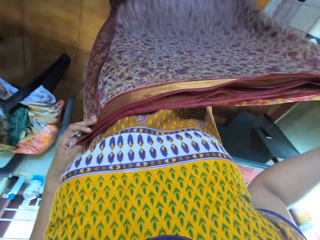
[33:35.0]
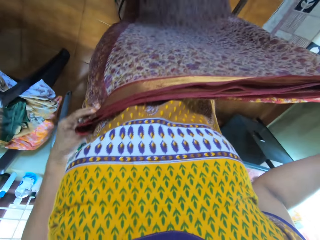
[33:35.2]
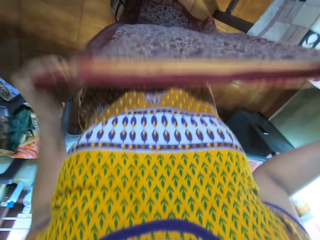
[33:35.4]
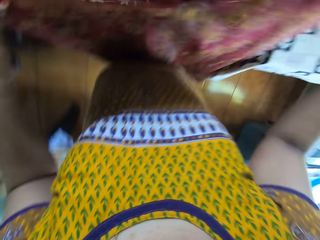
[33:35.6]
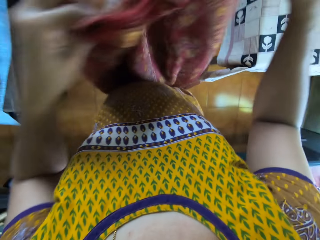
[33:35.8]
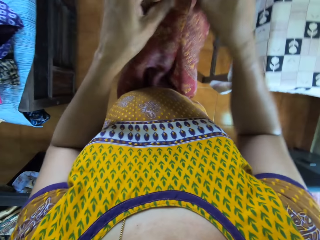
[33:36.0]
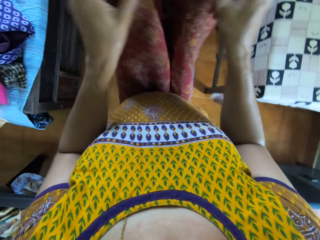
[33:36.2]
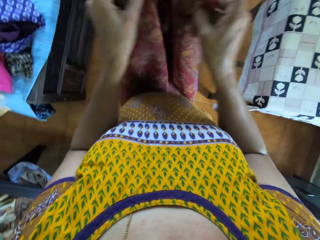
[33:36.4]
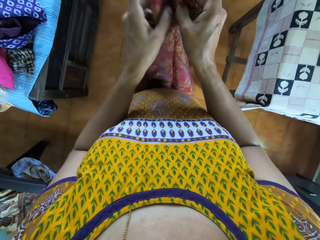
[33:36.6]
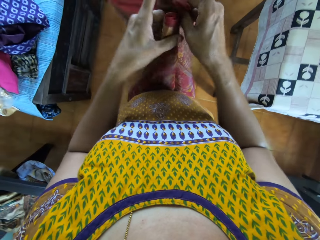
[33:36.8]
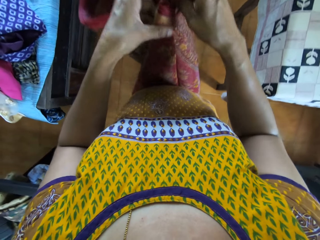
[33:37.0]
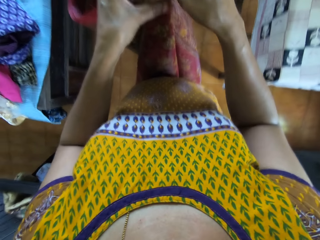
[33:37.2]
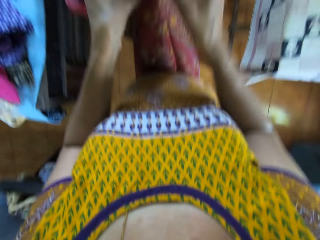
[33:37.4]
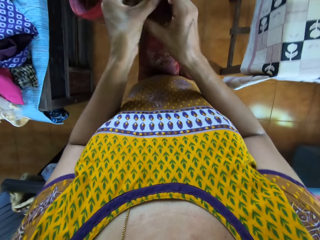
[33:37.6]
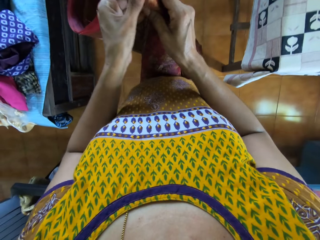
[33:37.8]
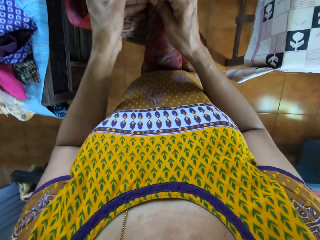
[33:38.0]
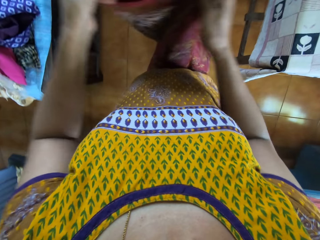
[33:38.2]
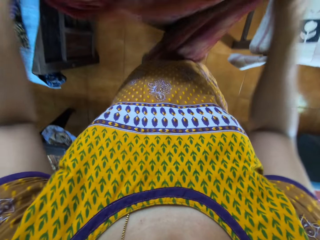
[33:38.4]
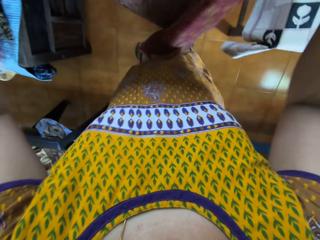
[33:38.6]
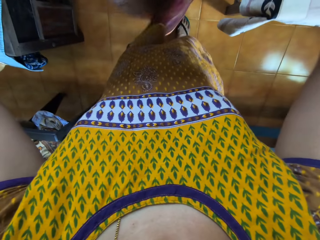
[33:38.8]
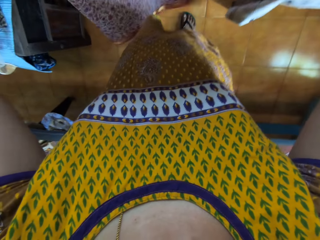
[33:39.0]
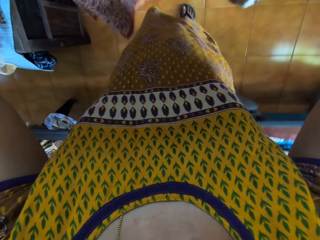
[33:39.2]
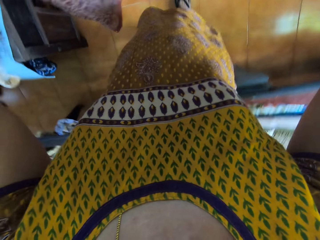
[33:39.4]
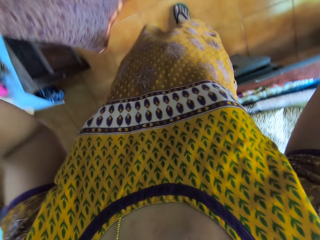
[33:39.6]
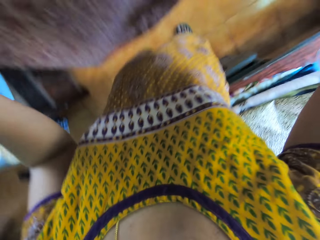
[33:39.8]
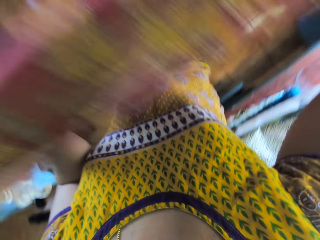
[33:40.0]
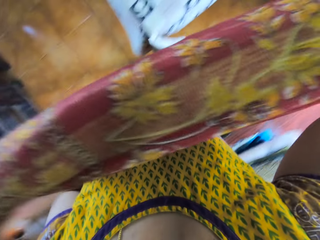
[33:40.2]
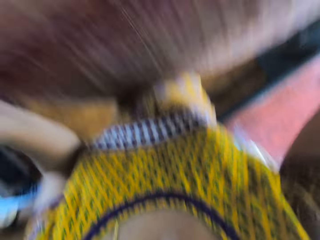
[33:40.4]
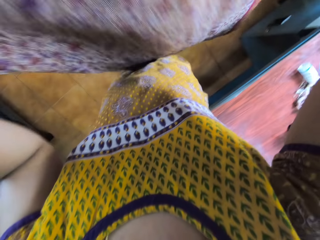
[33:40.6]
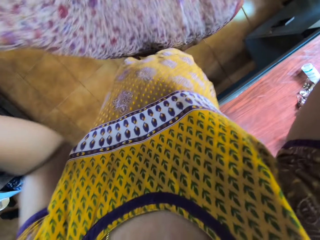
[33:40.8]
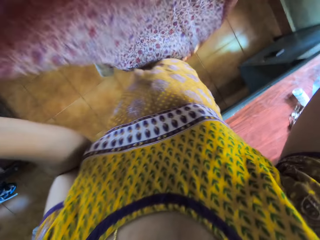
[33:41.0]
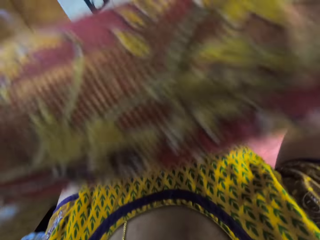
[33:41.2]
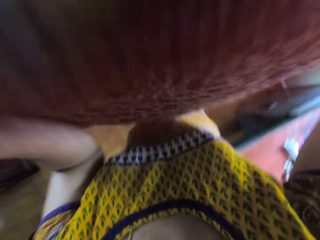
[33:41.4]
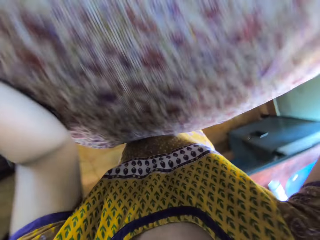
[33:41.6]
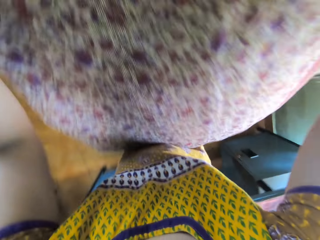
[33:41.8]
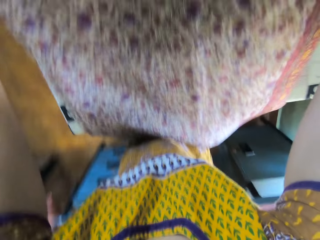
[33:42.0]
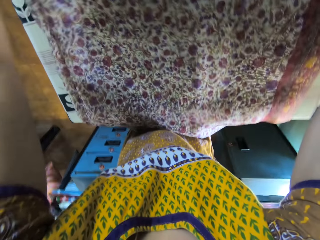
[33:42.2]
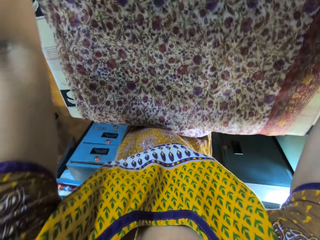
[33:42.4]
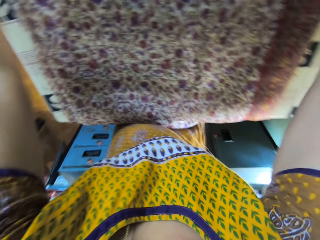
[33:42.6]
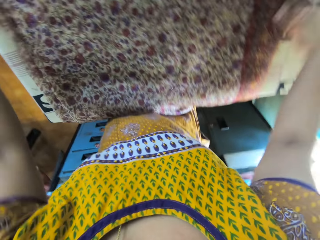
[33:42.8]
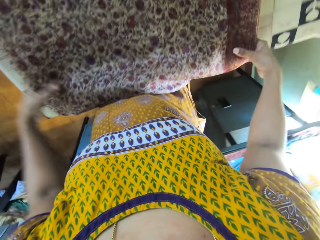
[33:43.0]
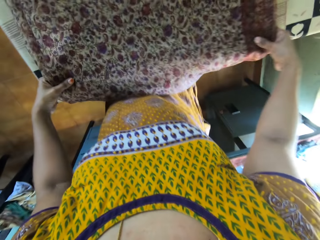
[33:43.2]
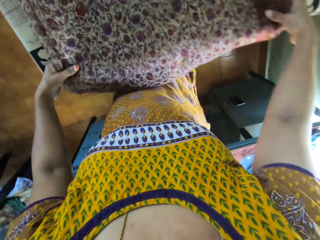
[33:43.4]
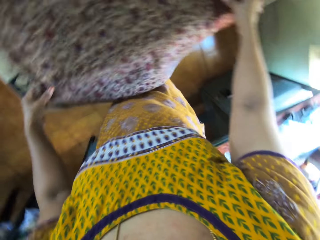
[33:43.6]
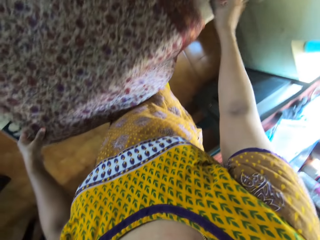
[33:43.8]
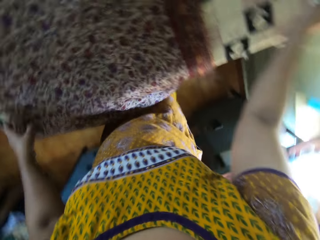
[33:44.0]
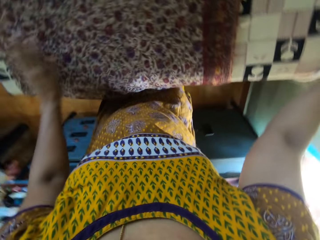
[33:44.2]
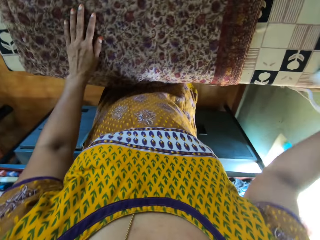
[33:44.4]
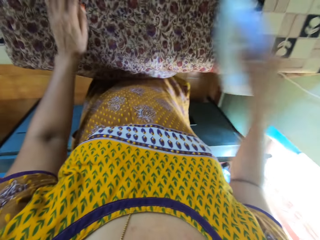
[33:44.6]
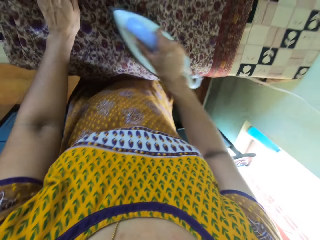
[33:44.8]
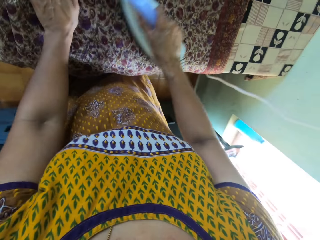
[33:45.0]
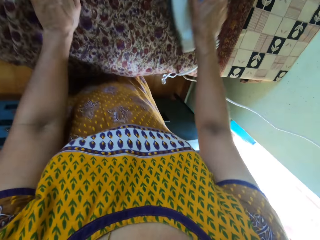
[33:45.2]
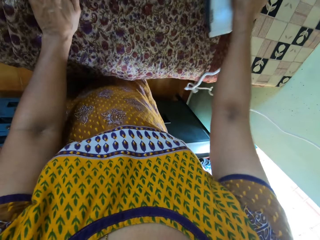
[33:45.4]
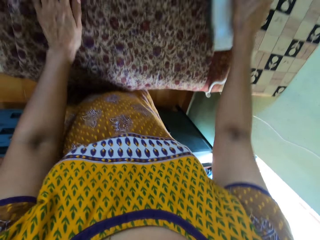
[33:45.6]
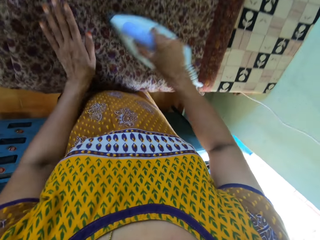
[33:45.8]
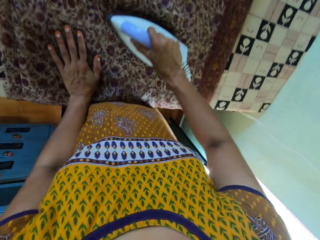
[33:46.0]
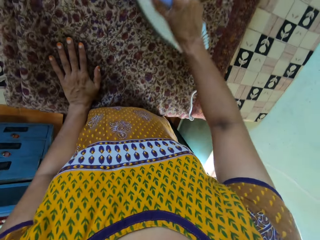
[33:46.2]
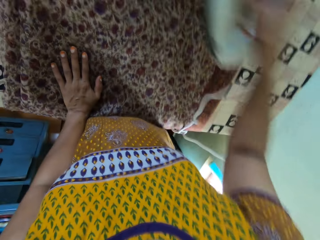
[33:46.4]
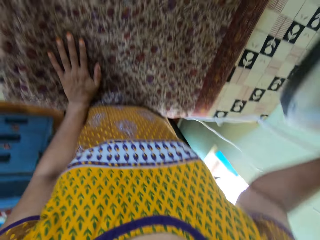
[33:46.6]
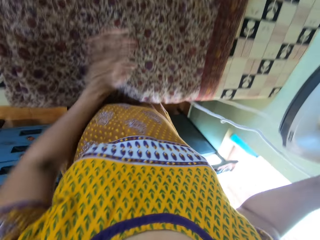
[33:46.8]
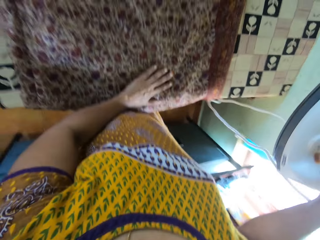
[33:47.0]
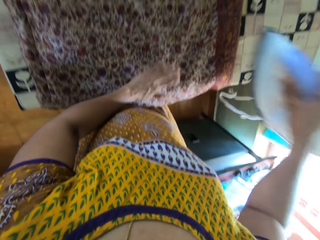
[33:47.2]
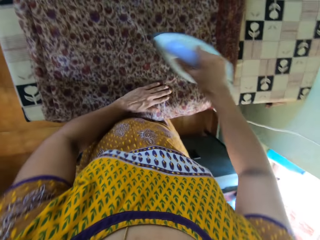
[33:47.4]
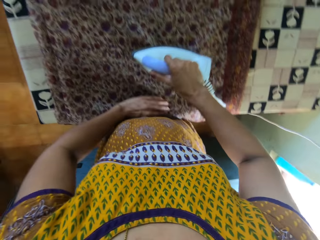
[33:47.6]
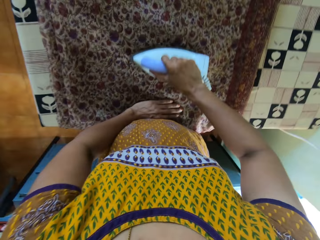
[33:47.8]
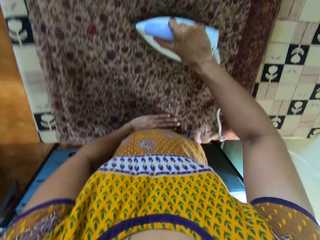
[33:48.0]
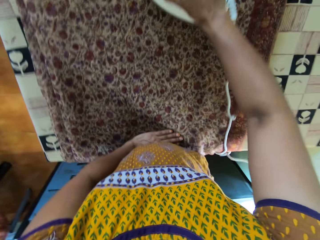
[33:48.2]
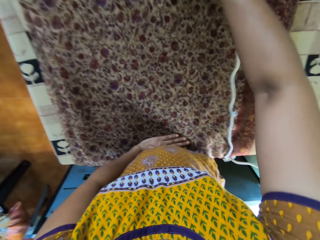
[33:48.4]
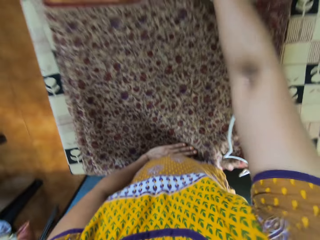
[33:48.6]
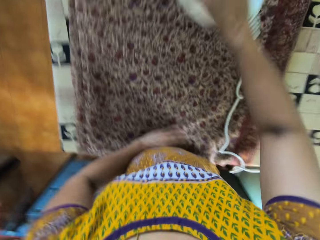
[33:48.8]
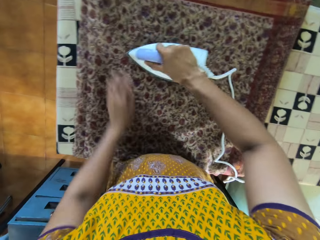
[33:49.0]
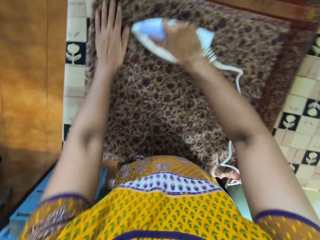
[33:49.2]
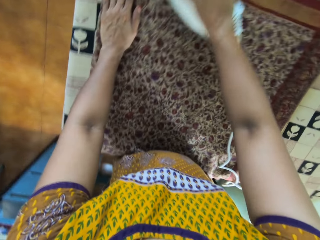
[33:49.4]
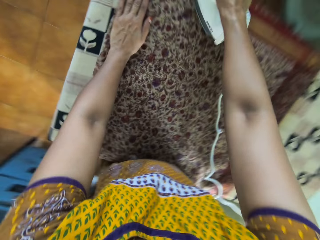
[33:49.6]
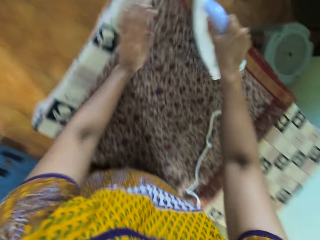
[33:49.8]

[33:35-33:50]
The camera wearer places the piece of cloth in her hands on the table. She spreads the cloth. She irons the piece of cloth with the pressing iron in her right hand. She picks up the iron box.

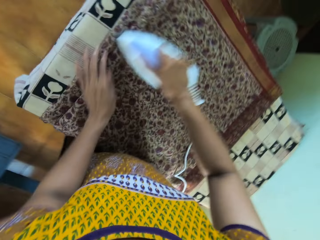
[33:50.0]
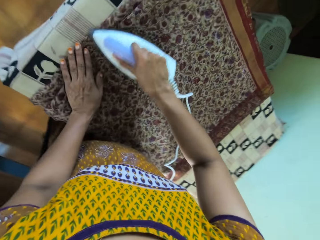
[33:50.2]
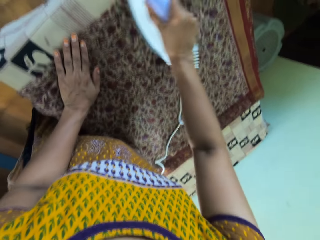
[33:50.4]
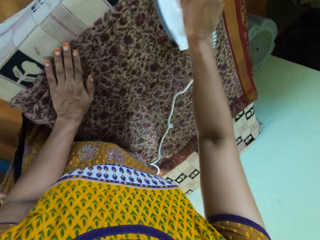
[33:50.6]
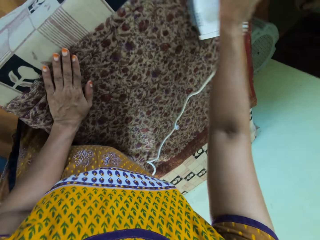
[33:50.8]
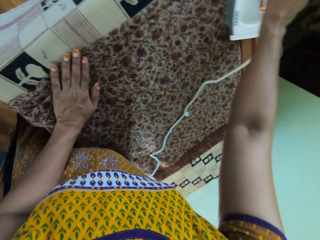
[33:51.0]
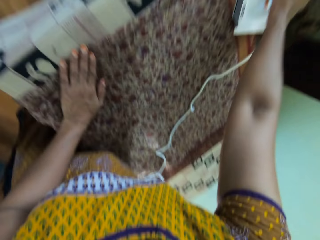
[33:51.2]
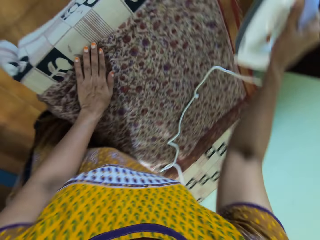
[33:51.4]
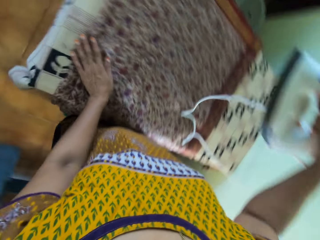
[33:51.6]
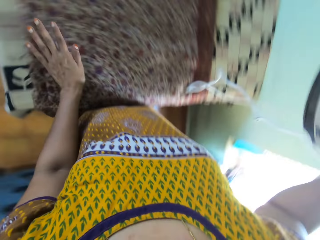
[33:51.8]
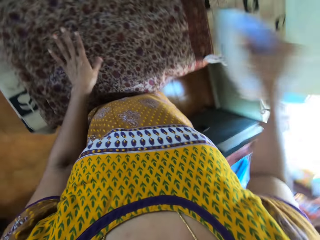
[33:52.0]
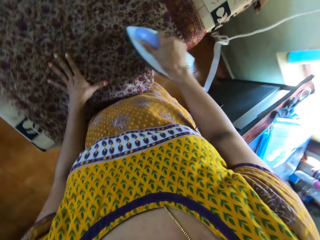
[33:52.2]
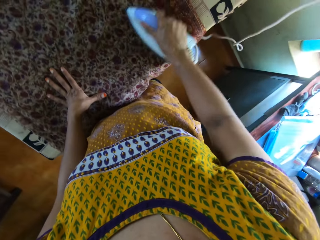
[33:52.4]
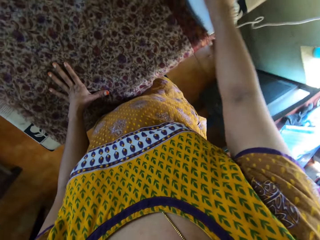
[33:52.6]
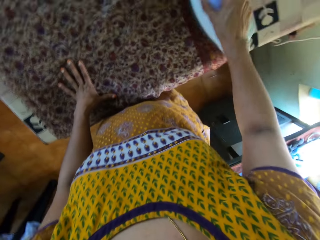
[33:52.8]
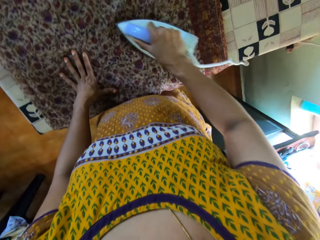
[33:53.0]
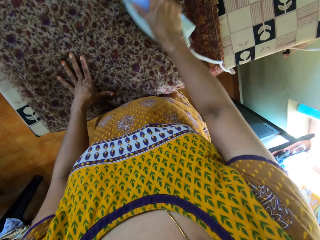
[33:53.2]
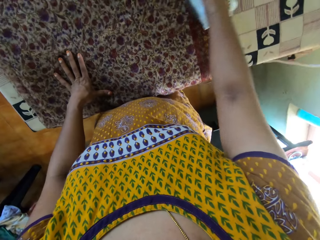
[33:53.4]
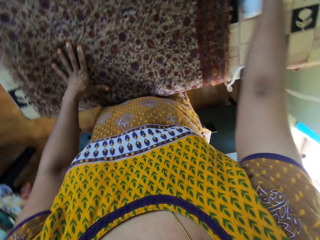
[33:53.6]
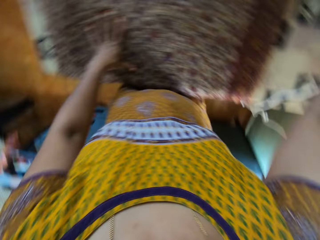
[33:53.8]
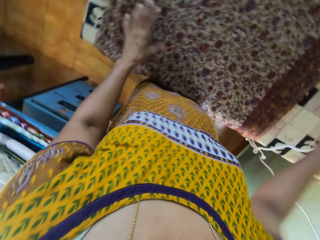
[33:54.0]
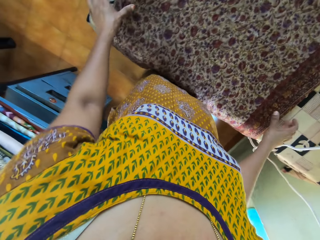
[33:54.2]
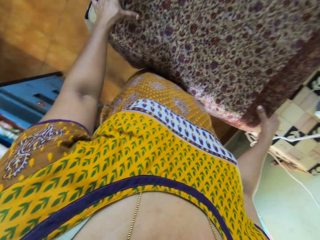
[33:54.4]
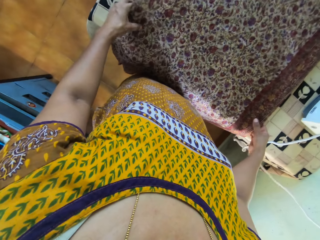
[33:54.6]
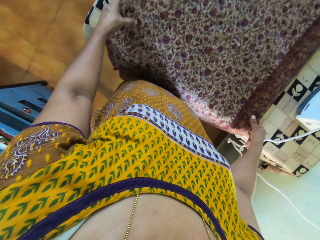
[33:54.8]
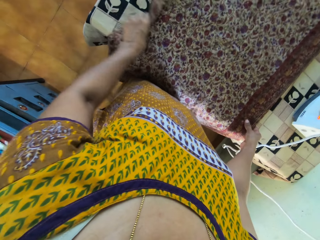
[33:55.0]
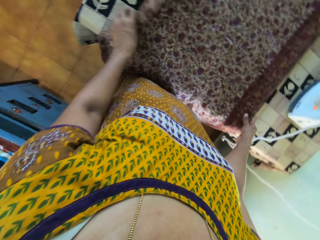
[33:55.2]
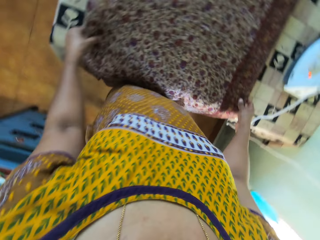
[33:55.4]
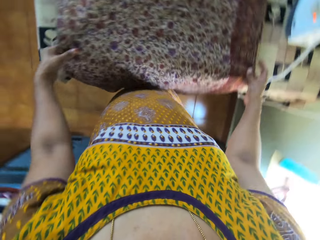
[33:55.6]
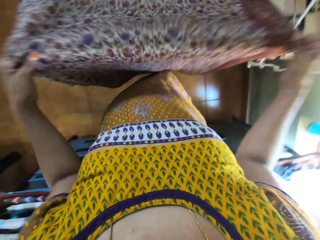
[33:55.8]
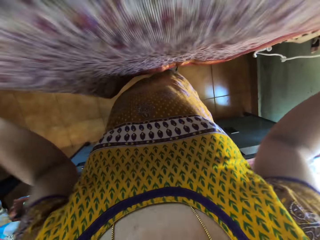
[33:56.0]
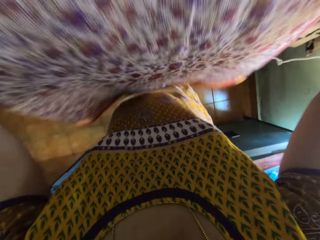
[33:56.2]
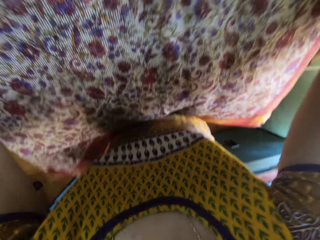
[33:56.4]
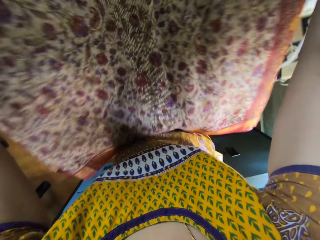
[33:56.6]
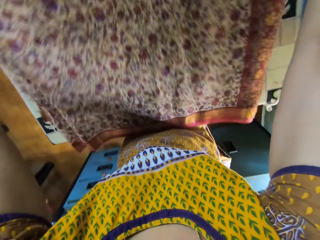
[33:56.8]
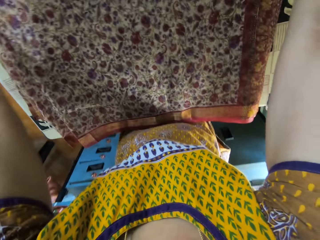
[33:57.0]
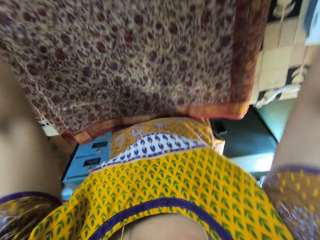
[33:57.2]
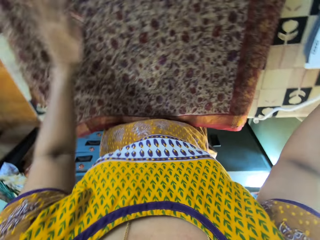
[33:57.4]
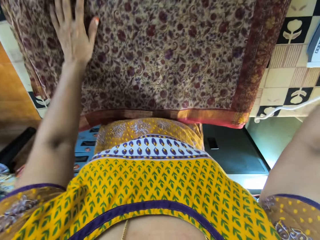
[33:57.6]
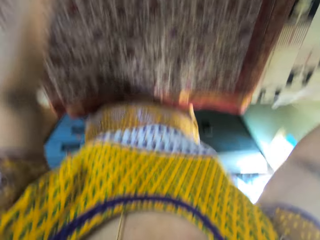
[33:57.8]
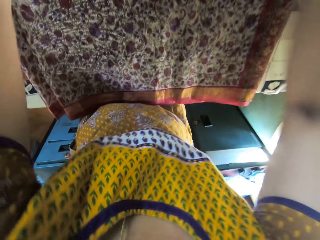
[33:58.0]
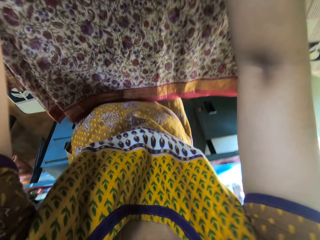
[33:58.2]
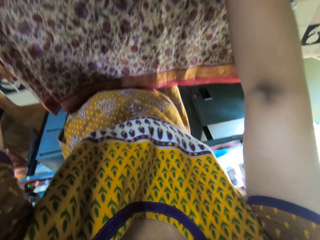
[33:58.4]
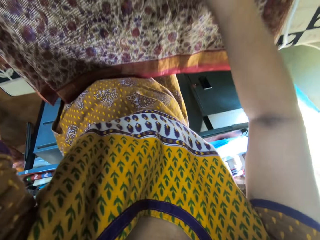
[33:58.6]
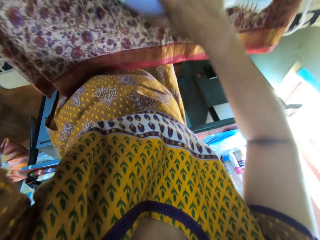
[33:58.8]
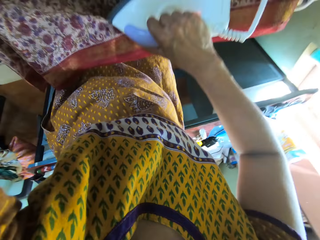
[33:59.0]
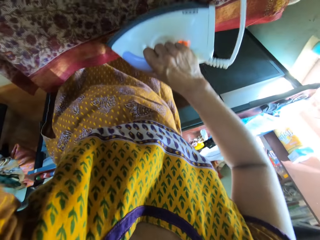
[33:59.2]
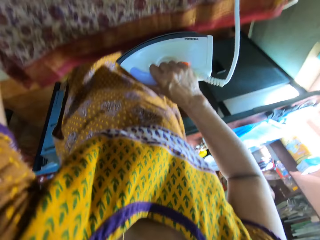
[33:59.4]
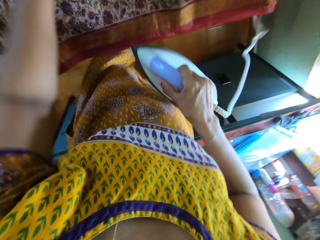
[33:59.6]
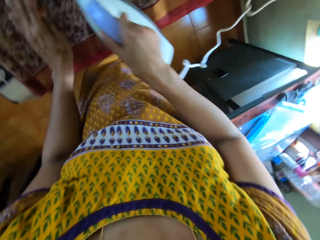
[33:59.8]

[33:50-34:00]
The camera wearer places the pressing iron in her right hand on the table. She adjusts the piece of cloth on the table with her hands. She turns the cloth. She picks up the pressing iron from the table with her right hand and irons the piece of cloth with the pressing iron in her right hand.
